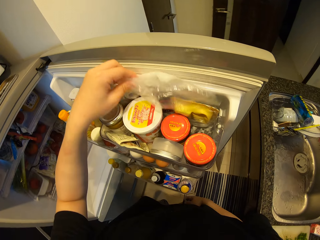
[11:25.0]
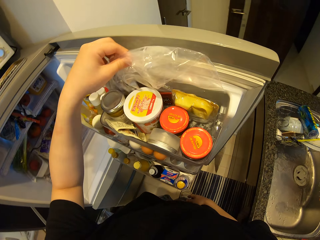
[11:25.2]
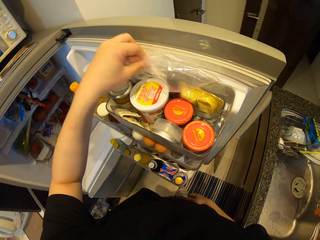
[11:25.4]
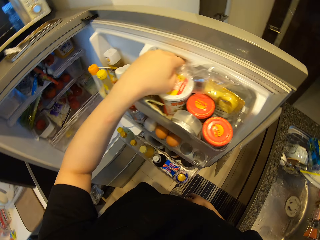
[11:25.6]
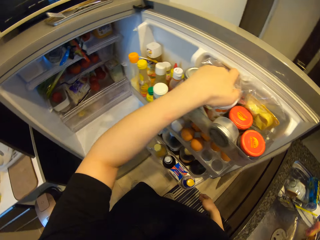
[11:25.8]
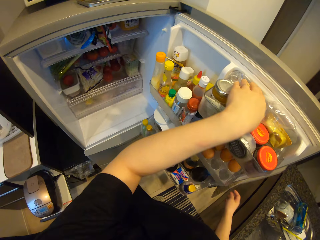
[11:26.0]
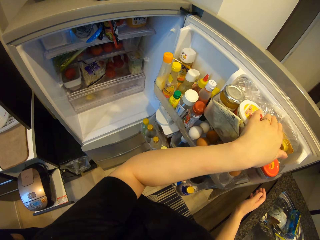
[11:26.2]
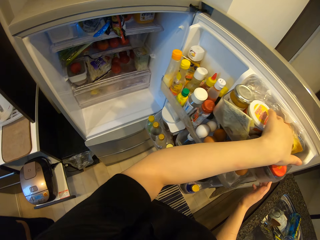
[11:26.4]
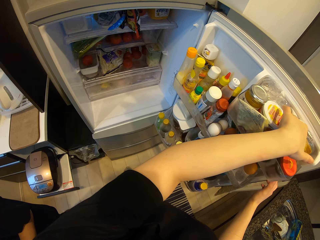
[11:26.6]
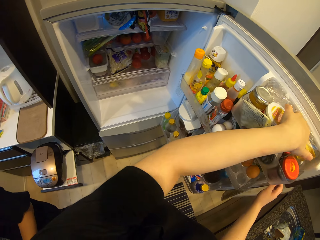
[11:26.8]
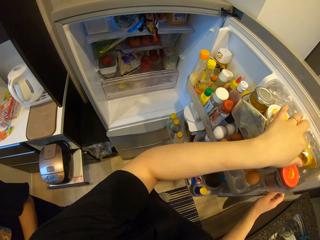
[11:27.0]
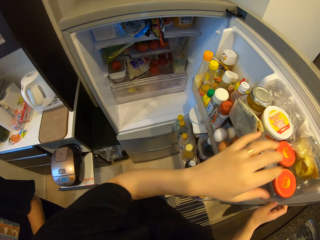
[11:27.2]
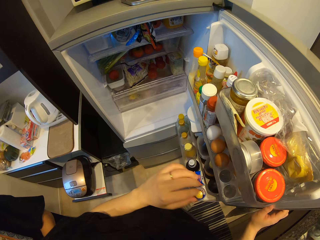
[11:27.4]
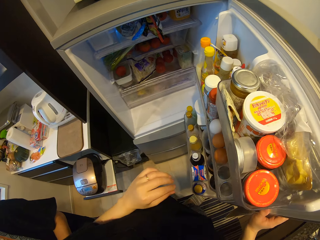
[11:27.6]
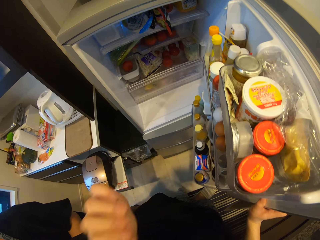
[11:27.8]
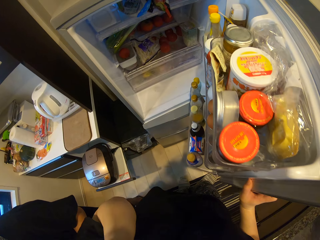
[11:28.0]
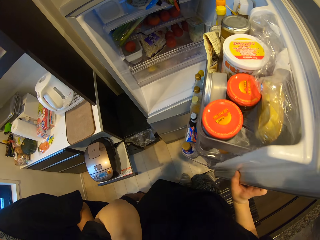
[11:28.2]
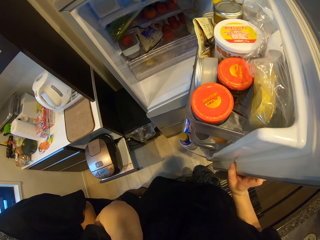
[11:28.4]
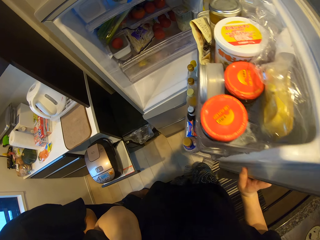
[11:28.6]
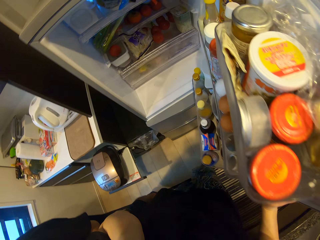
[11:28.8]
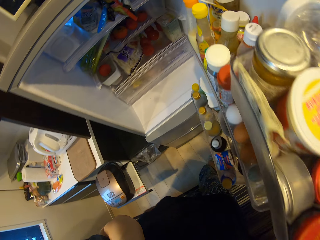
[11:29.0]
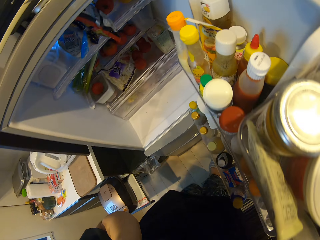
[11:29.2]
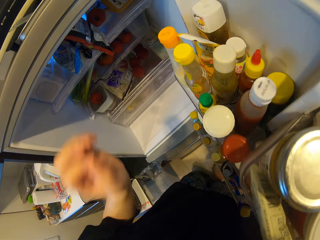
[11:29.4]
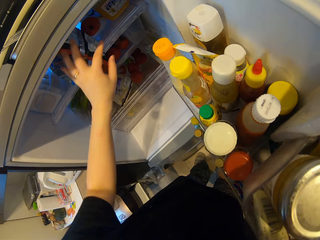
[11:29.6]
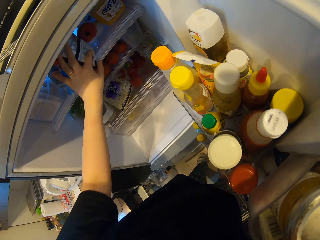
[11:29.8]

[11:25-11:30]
The camera wearer searches the door of the fridge with his left hand. He touches the paper. He searches the fridge with his left hand.

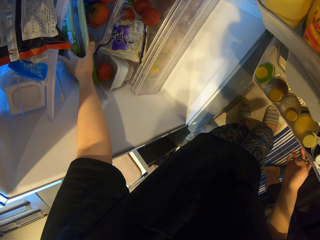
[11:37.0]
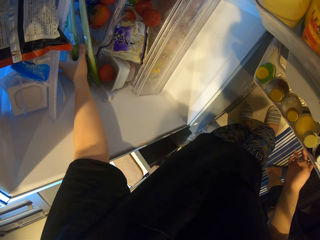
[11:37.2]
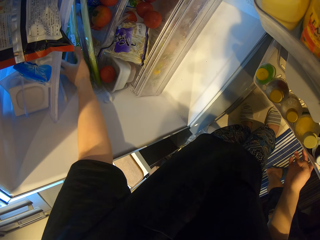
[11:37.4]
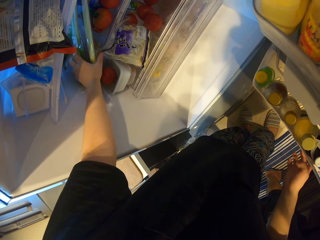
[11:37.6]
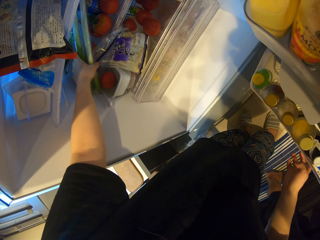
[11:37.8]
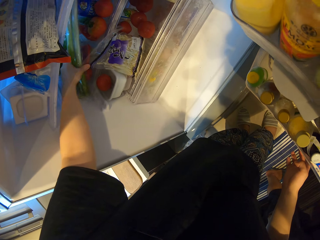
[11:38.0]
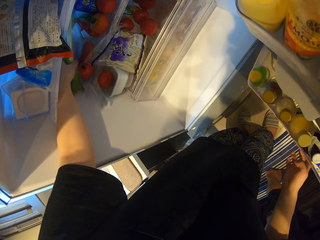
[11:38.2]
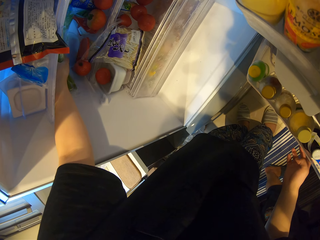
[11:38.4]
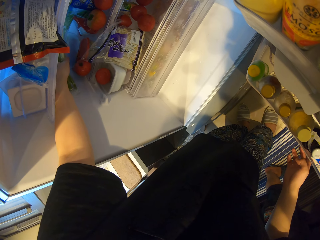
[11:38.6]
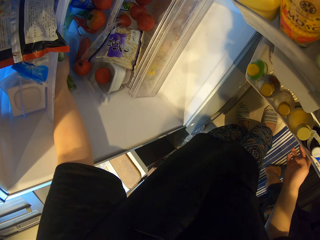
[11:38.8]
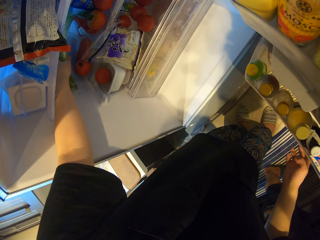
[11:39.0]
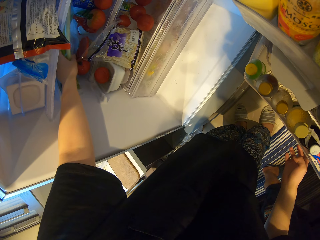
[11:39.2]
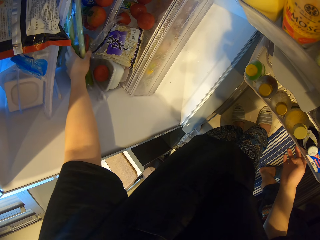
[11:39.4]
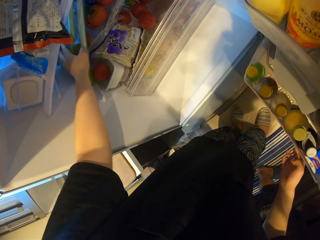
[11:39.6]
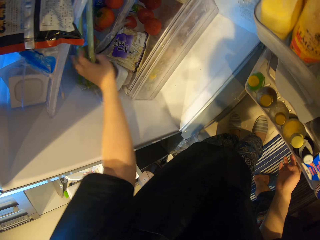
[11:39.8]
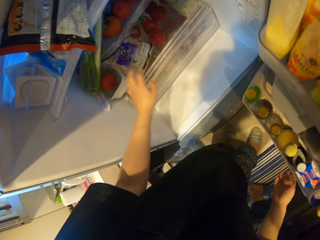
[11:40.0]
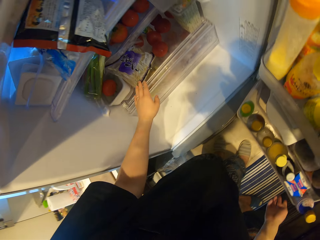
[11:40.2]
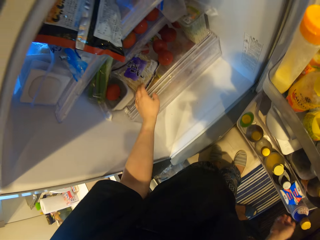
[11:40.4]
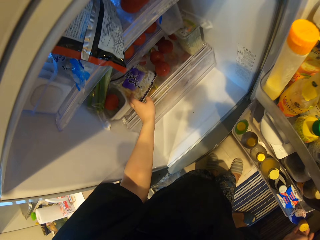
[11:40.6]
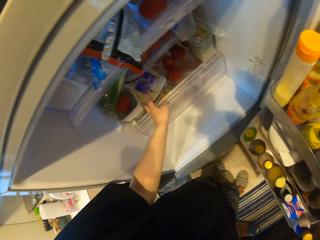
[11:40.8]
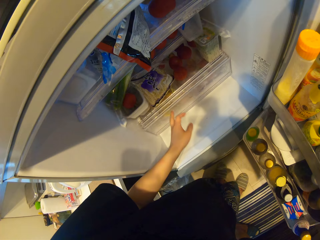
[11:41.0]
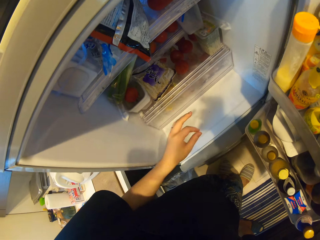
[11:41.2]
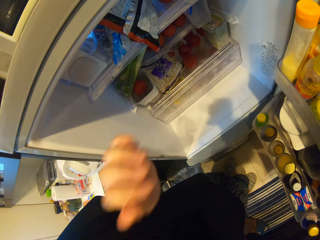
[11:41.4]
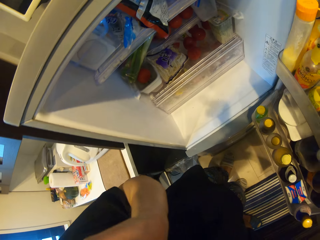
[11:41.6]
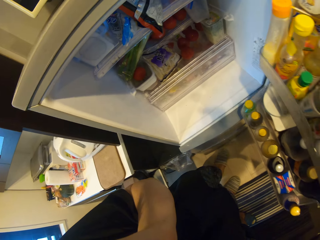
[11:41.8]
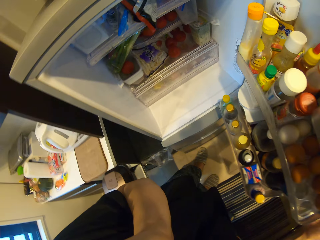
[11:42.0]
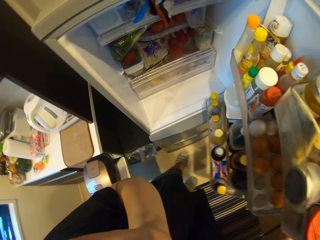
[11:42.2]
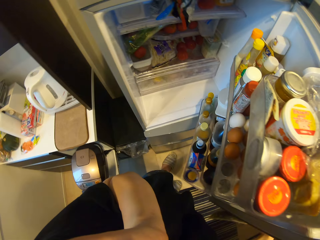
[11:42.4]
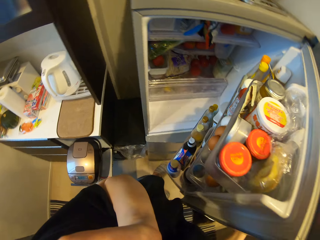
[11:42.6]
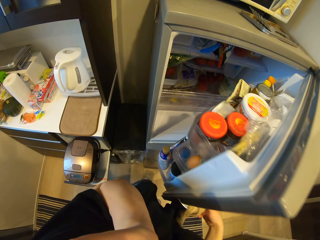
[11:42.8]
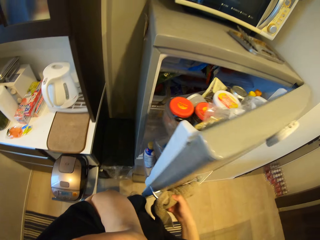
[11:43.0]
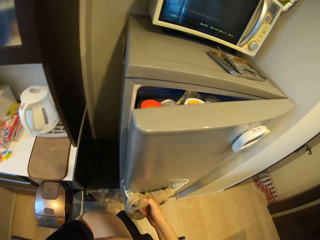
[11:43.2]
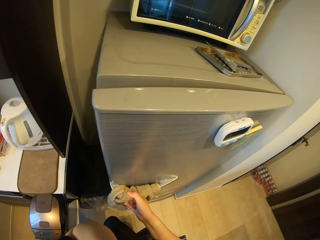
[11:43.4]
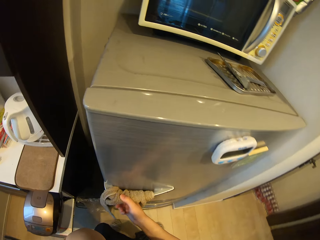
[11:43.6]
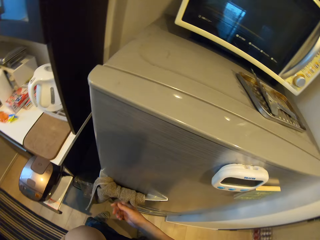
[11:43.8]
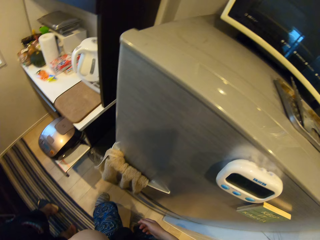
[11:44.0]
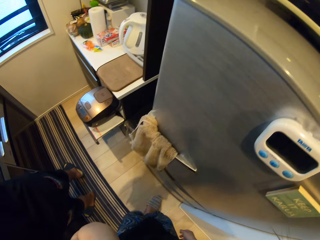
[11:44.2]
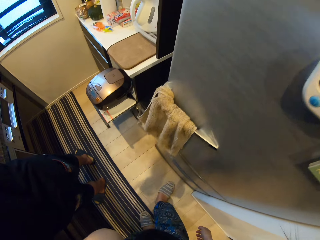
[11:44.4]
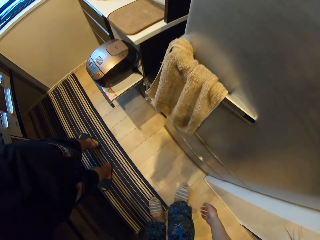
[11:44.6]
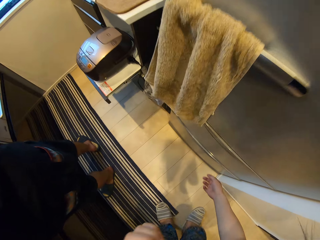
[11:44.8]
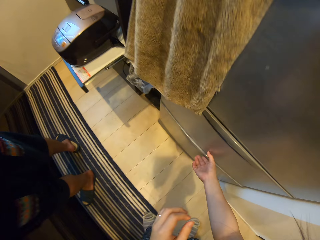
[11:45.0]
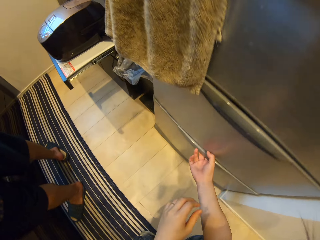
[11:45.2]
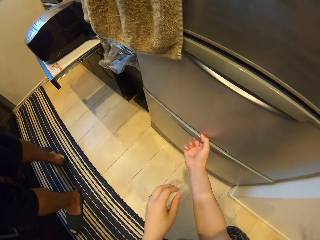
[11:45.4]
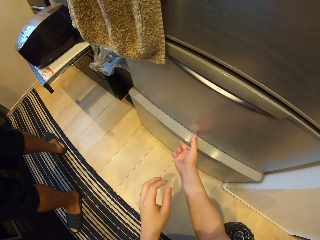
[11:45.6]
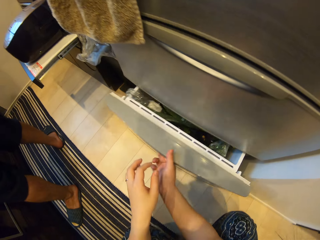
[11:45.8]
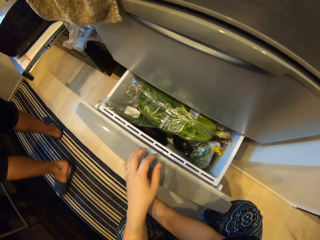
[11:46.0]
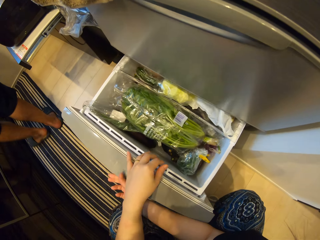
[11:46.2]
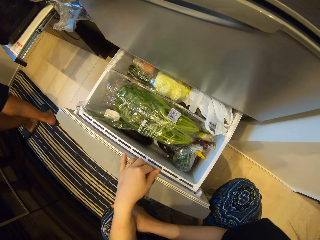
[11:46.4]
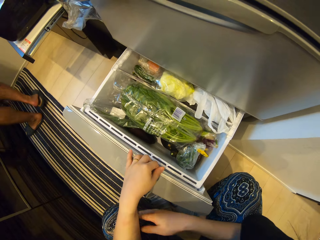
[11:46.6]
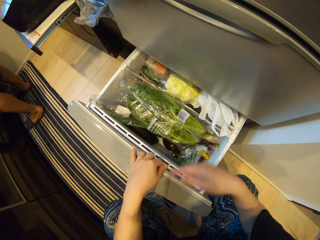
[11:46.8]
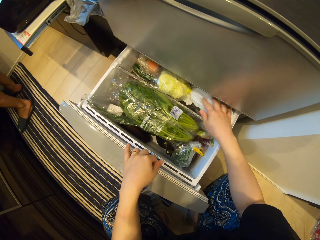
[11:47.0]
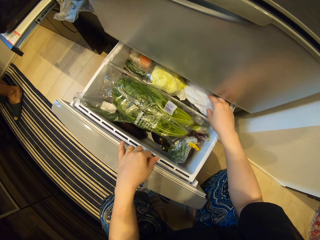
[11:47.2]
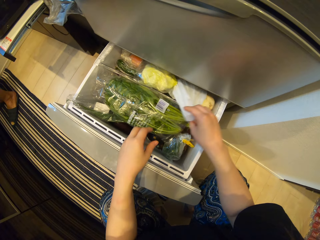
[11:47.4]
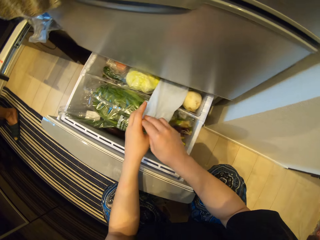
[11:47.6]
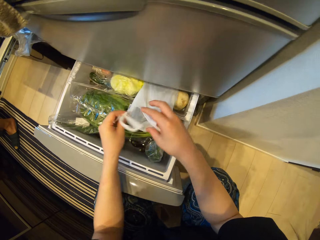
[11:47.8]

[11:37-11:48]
The camera wearer touches the vegetables. He touches his face with his left hand. He closes the fridge with his right hand. He opens the fridge with his right hand. He searches the fridge with both hands.
